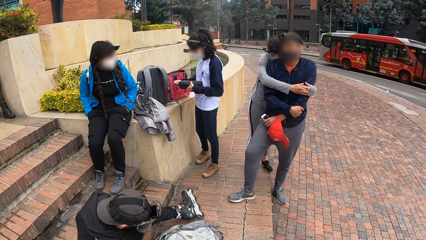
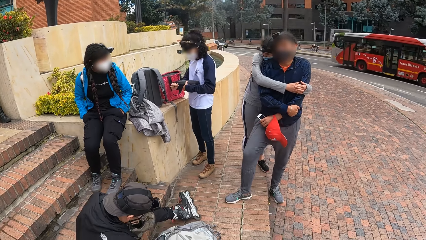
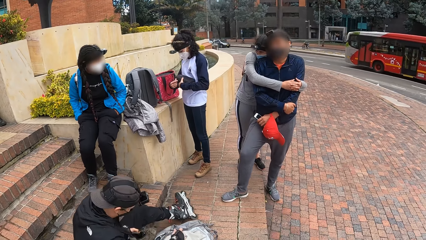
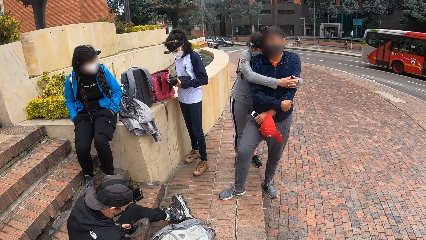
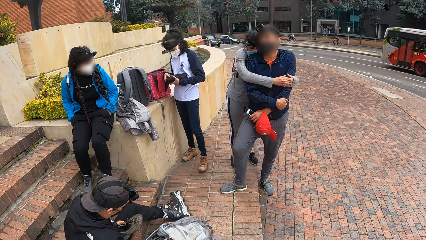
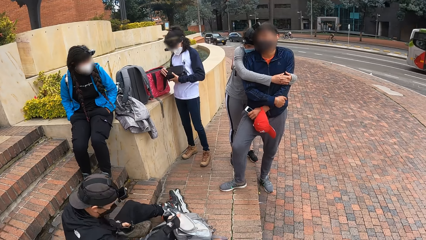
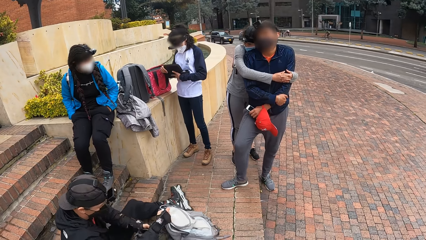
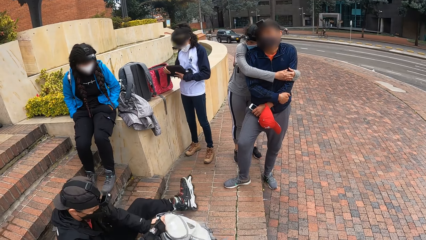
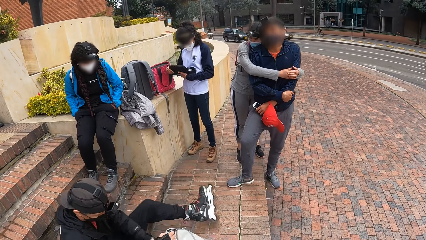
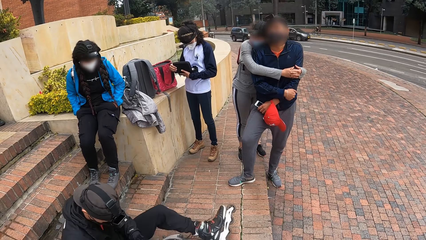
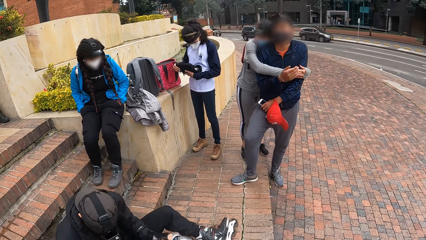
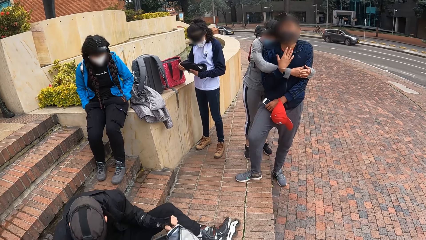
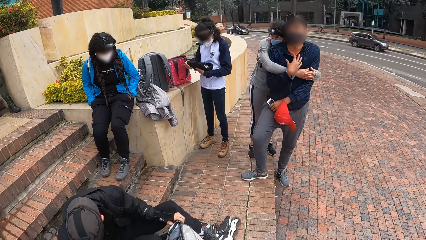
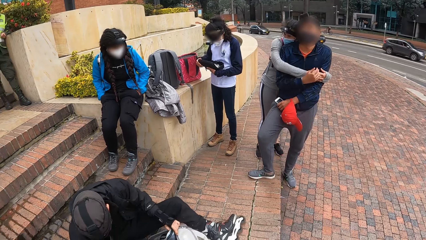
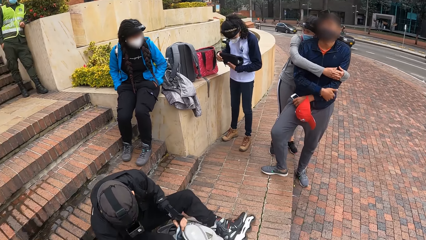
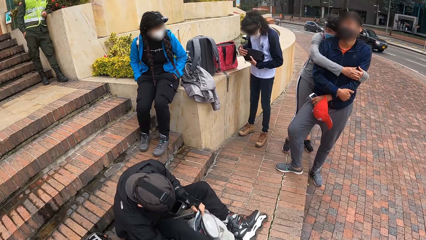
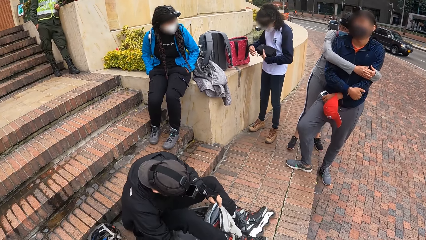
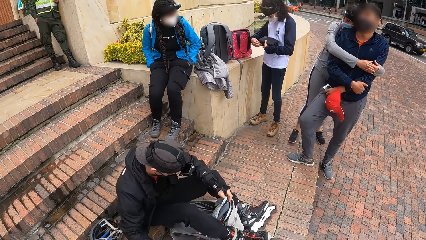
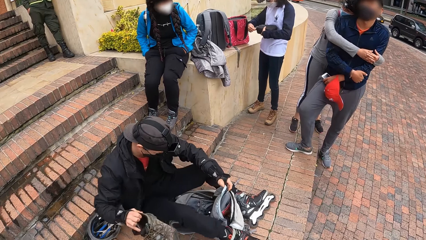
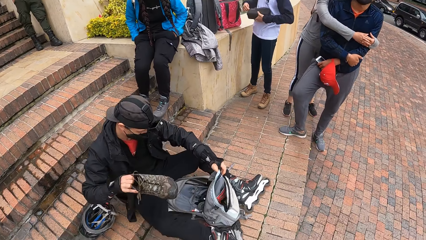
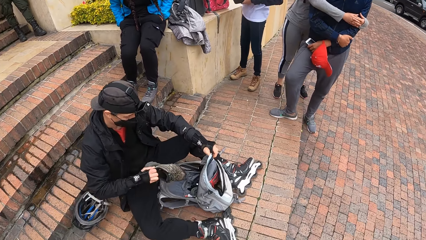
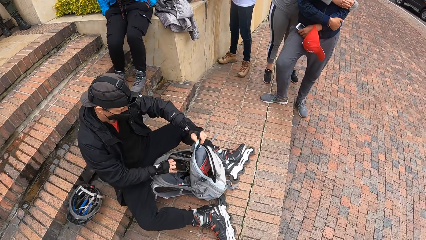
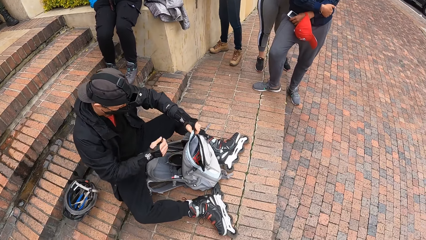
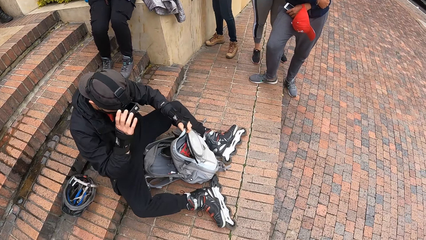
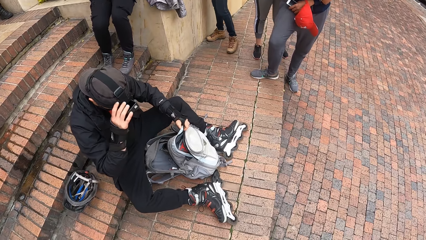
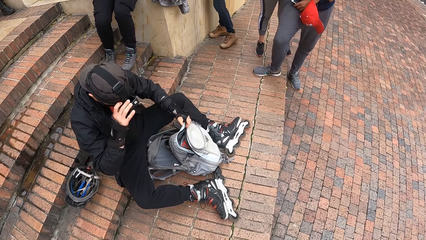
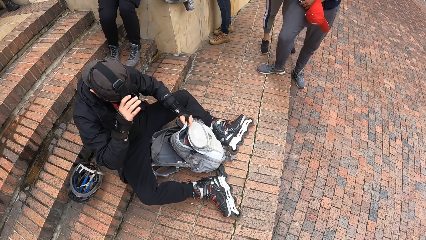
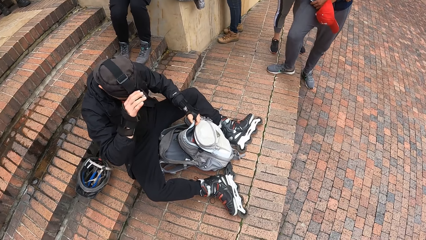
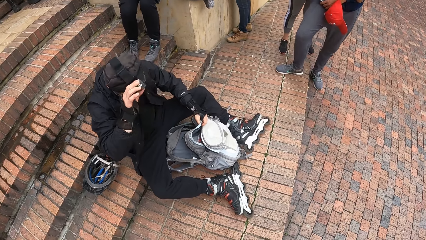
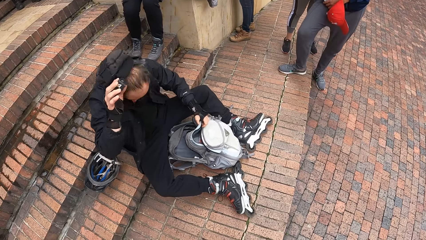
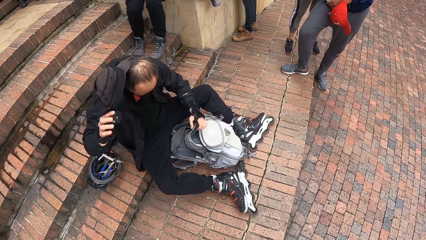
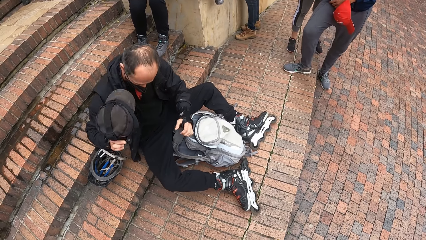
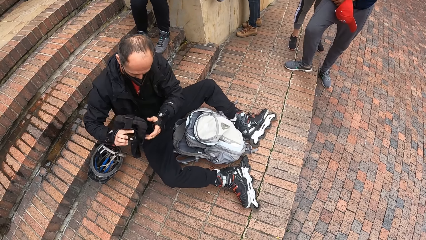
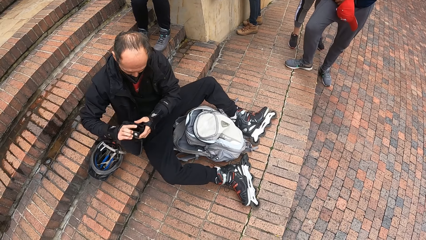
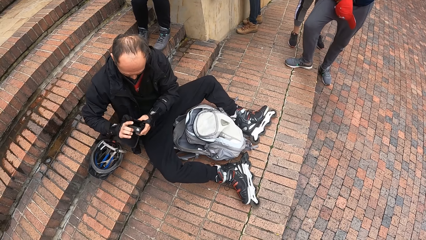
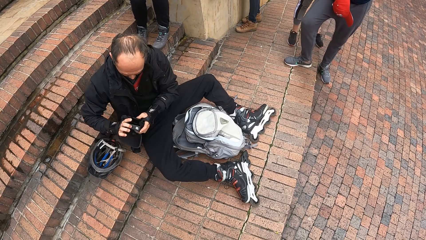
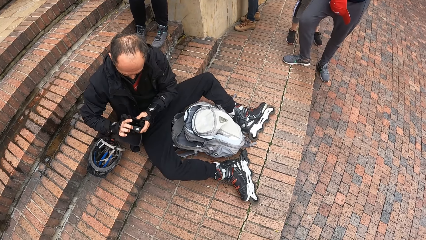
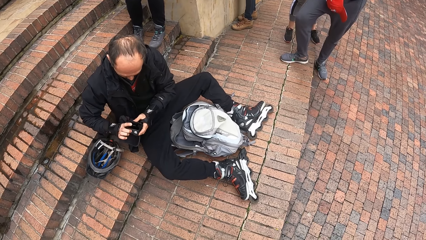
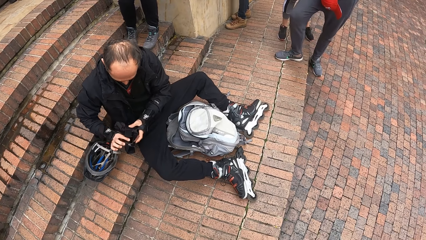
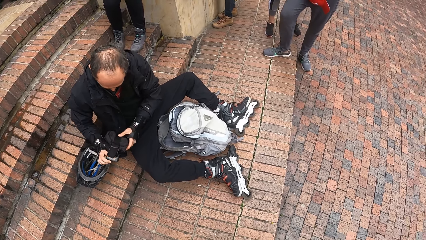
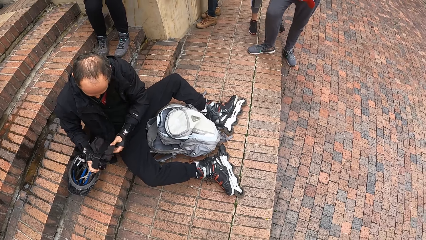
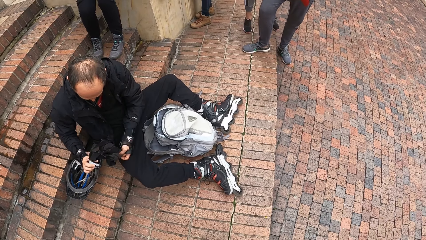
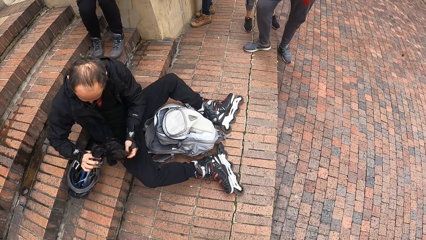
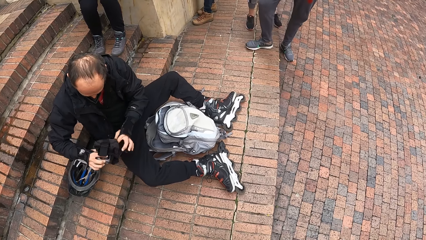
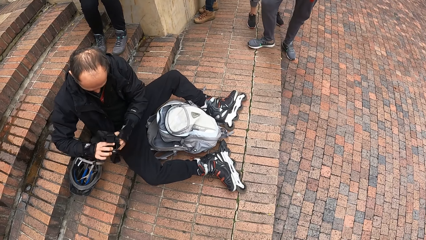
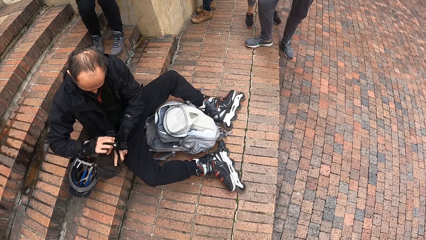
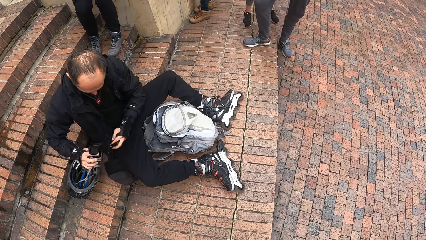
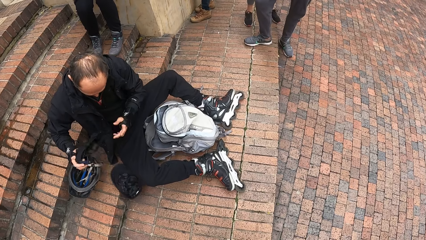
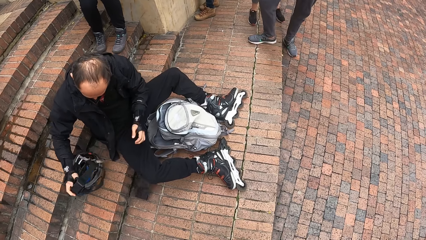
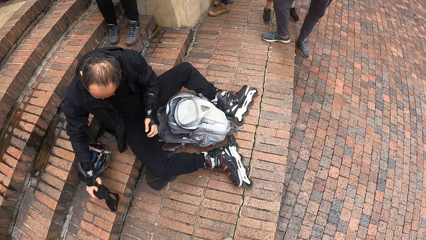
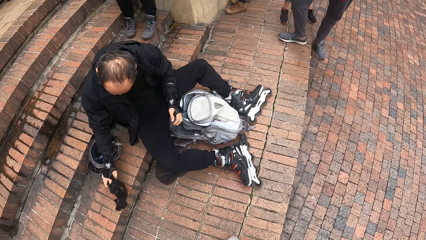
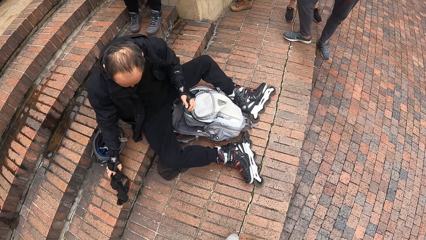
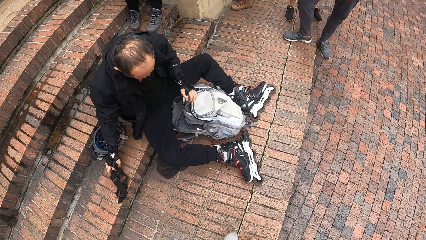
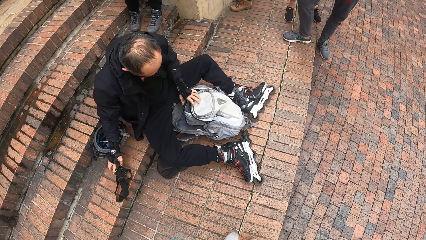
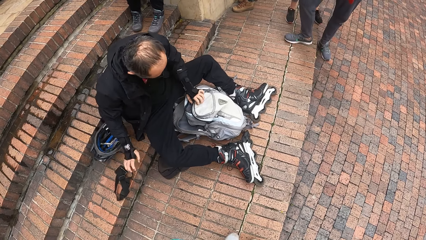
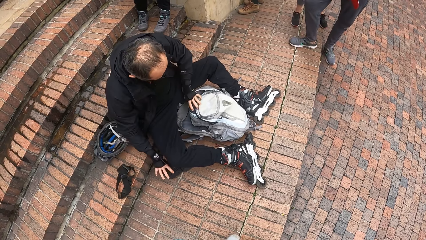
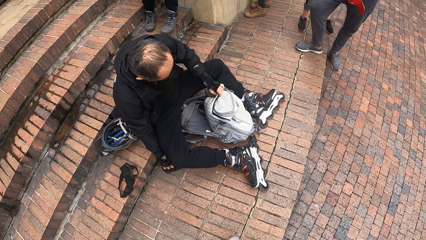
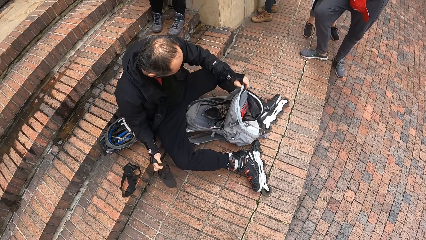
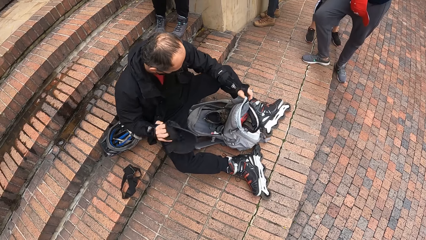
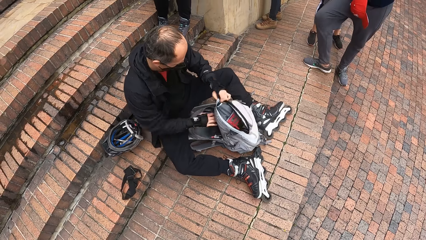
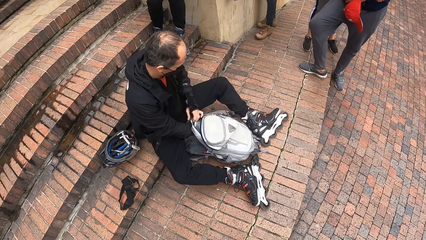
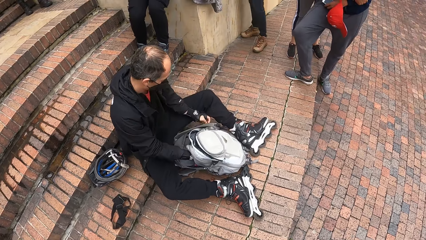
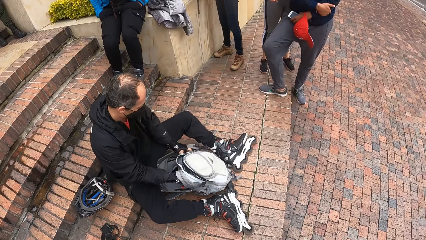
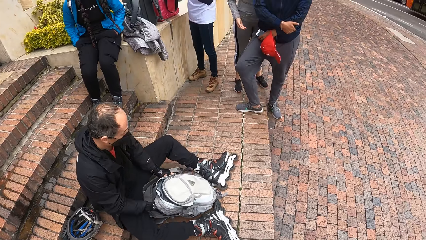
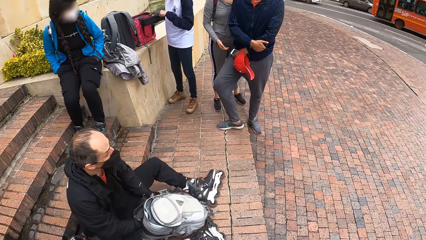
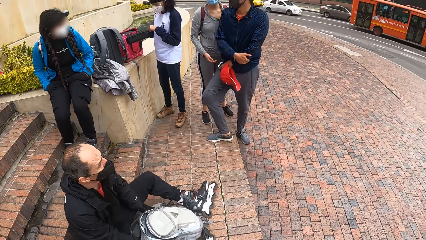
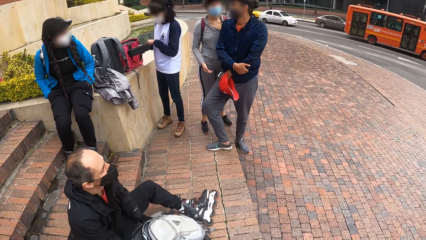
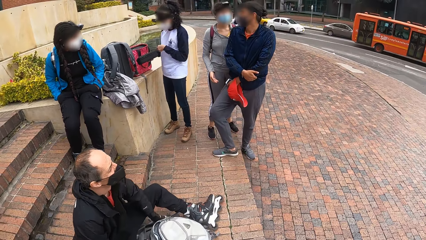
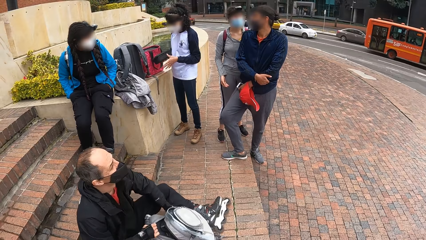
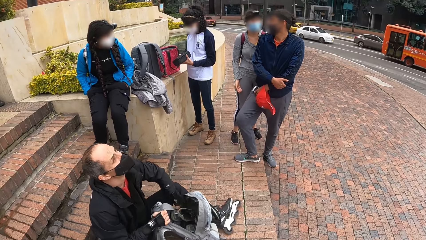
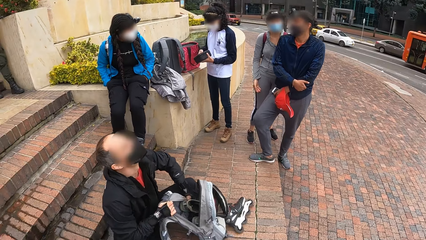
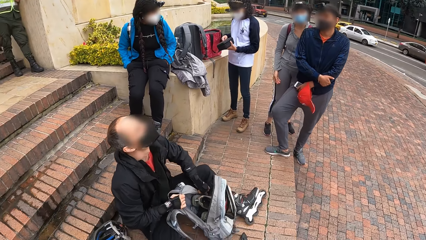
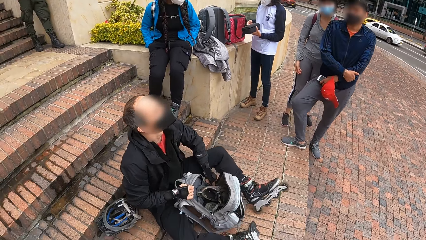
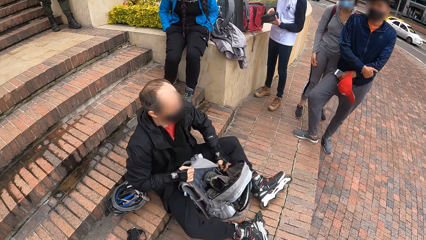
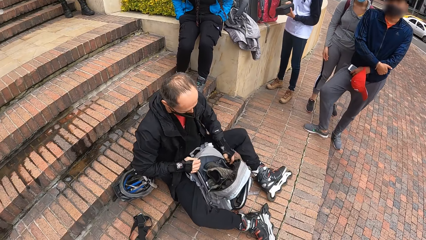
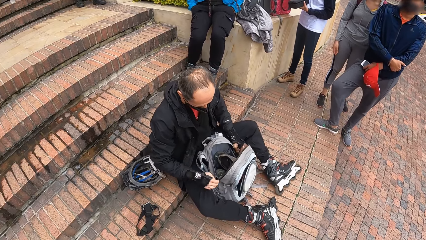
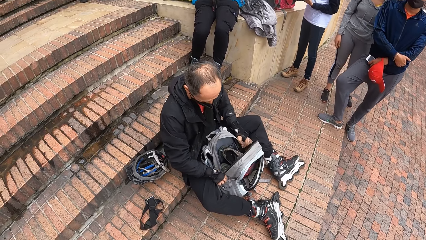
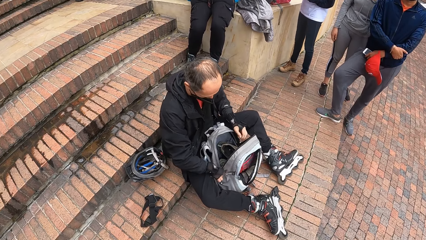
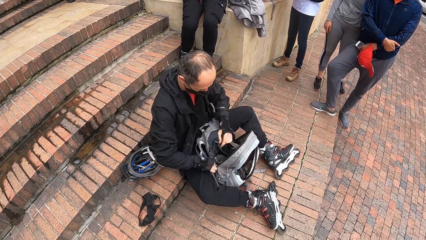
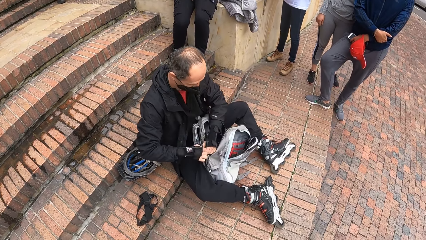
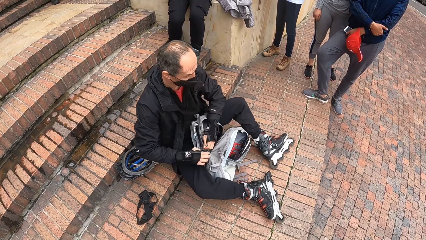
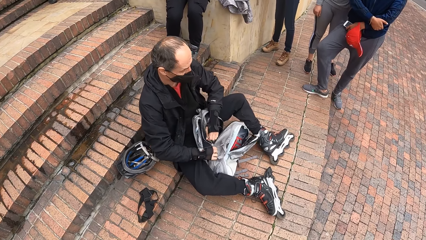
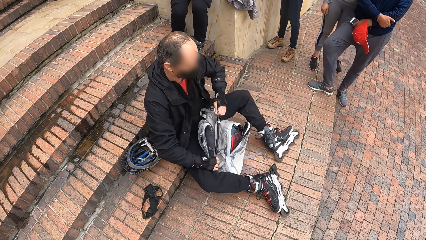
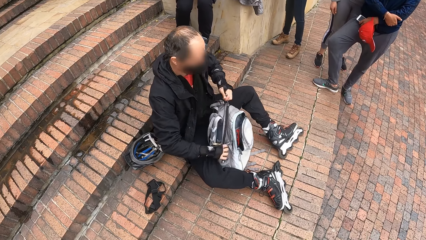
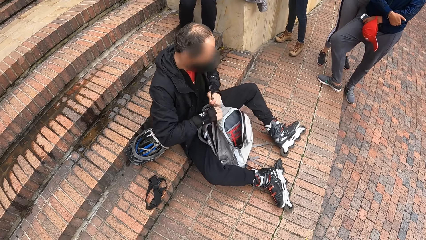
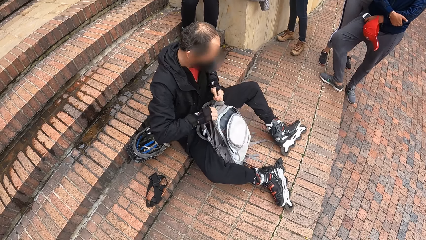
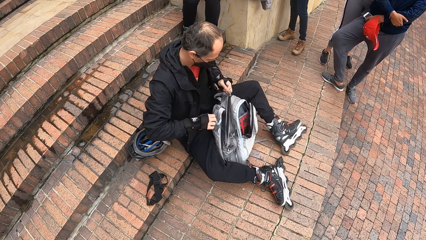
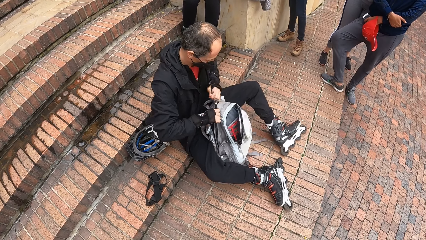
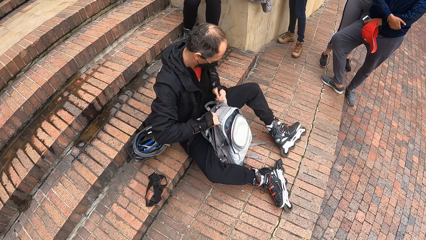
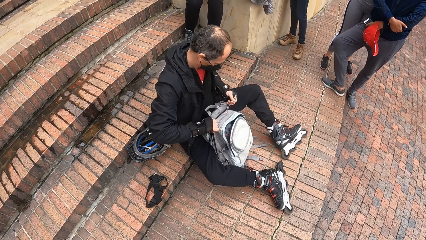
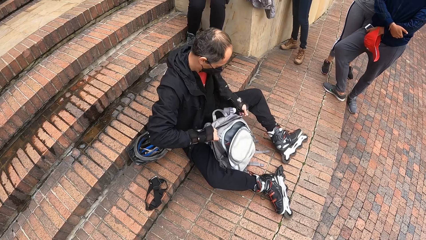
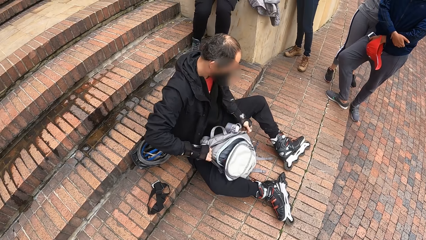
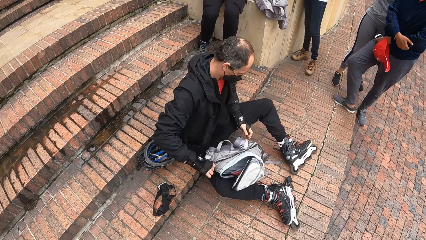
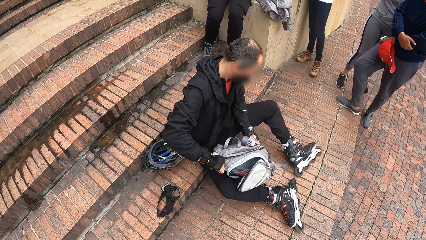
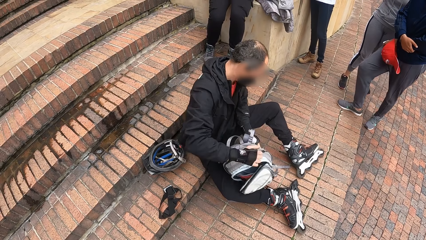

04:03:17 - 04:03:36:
The man puts a shoe in the backpack with his left hand. The woman opens the box in her left hand with her right hand. The woman closes the box in her left hand with her right hand. The woman zips the box in her left hand with her right hand. The man puts a shoe in the backpack on the floor with his right hand. The man removes a camera and a cap on his head with his right hand. The man removes the cap from the camera in his right hand with his left hand. The man drops the camera in his right hand on the floor. The man opens the backpack on the floor with his left hand. The man picks up the cap on the floor with his right hand. The man puts the cap in his right hand into the backpack on the floor. The man adjusts the backpack on the floor with both hands. The man zips the backpack on the floor with his left hand.
